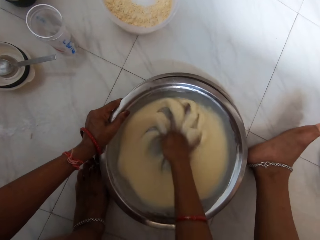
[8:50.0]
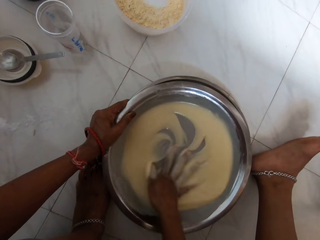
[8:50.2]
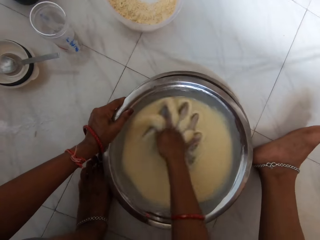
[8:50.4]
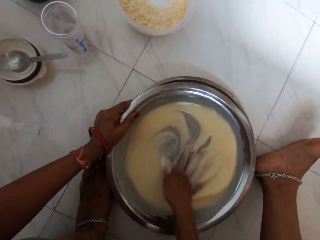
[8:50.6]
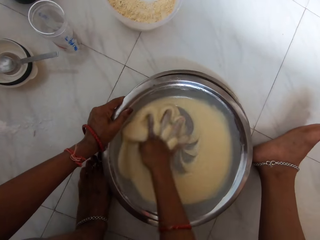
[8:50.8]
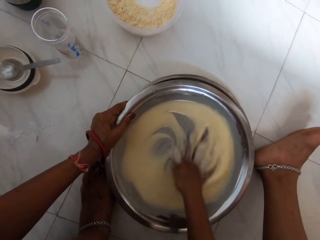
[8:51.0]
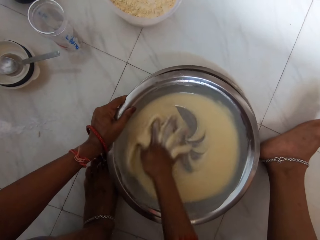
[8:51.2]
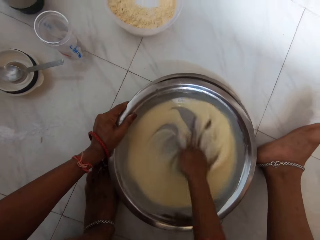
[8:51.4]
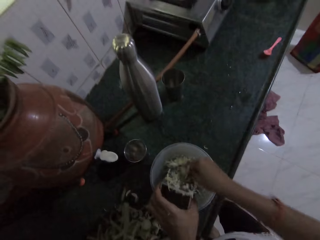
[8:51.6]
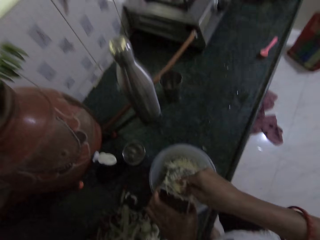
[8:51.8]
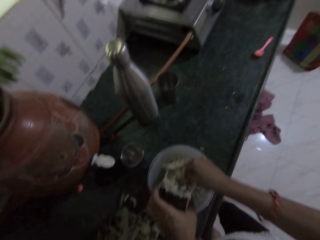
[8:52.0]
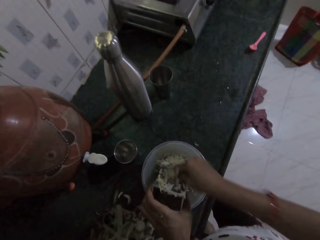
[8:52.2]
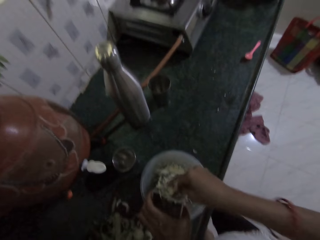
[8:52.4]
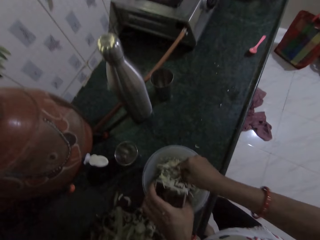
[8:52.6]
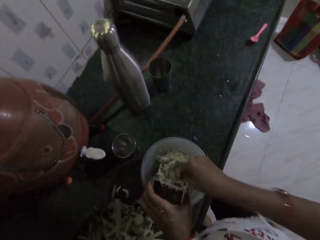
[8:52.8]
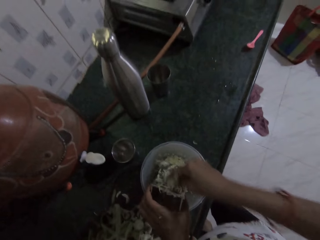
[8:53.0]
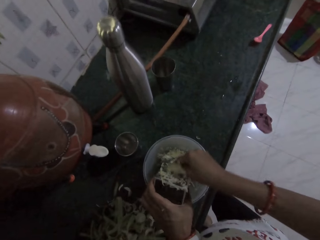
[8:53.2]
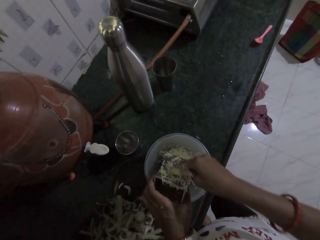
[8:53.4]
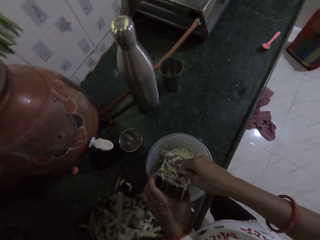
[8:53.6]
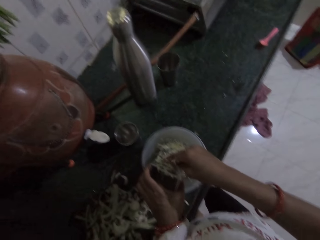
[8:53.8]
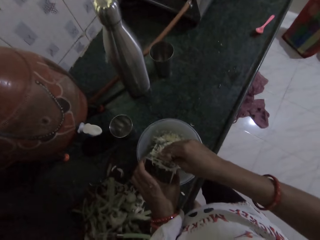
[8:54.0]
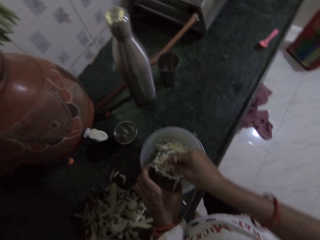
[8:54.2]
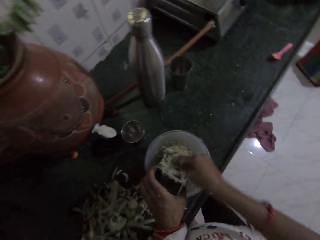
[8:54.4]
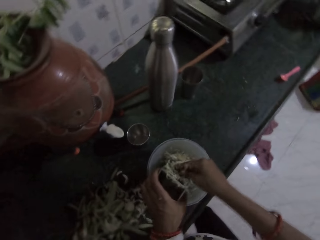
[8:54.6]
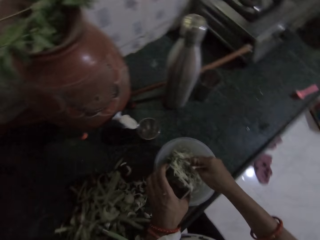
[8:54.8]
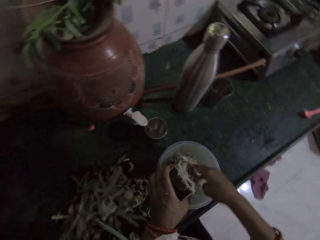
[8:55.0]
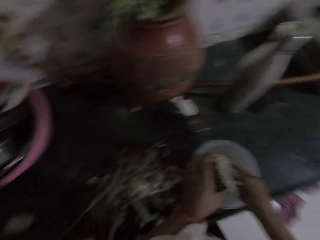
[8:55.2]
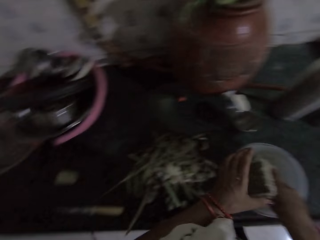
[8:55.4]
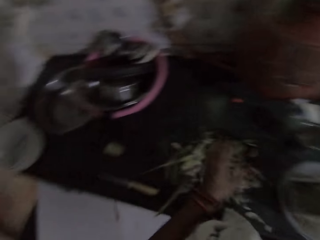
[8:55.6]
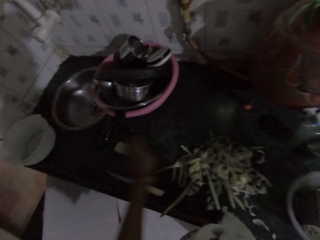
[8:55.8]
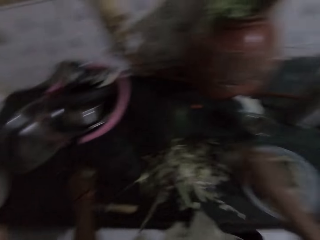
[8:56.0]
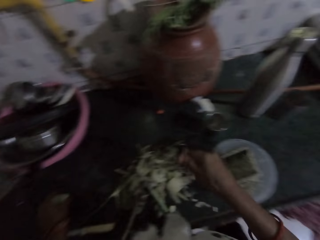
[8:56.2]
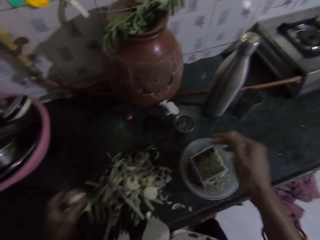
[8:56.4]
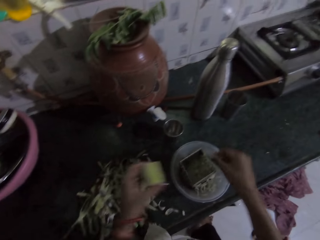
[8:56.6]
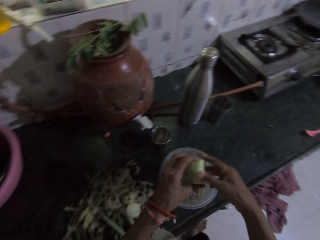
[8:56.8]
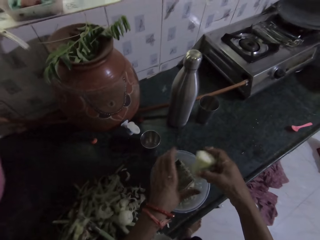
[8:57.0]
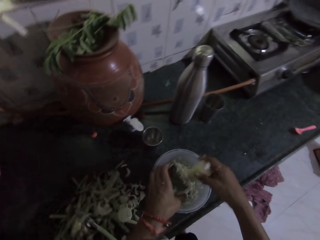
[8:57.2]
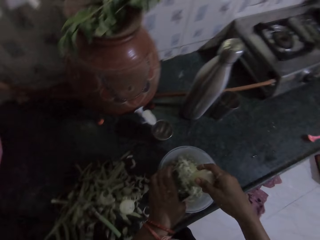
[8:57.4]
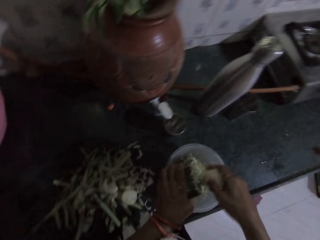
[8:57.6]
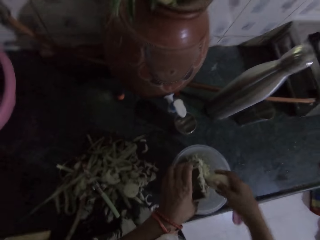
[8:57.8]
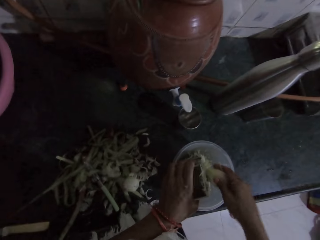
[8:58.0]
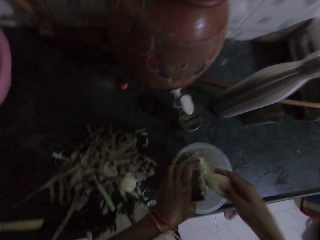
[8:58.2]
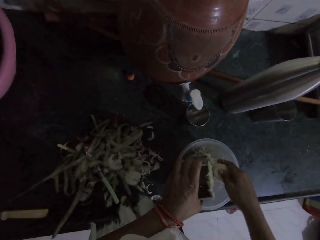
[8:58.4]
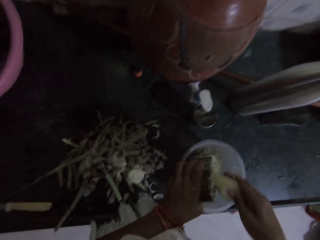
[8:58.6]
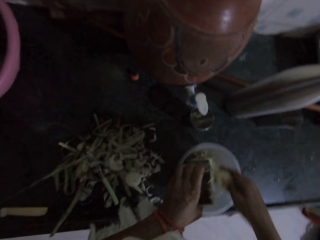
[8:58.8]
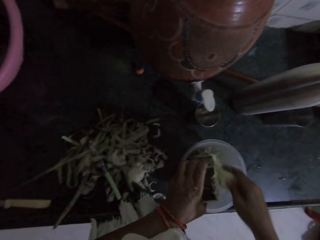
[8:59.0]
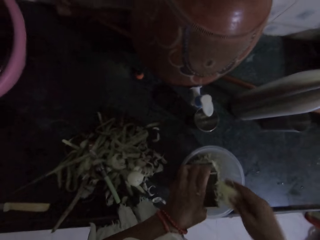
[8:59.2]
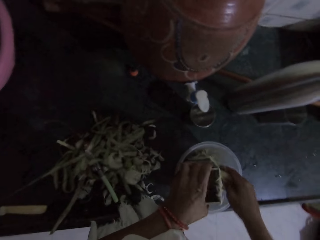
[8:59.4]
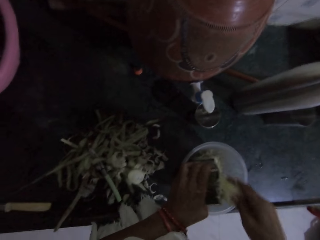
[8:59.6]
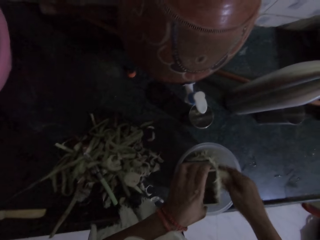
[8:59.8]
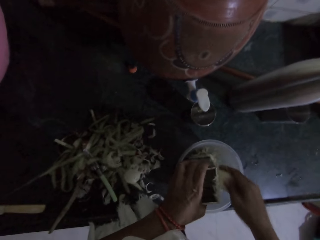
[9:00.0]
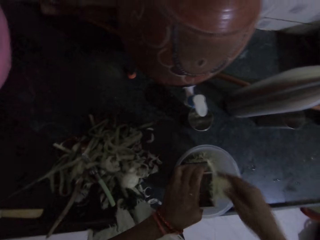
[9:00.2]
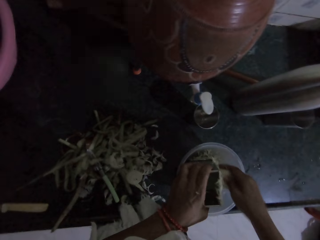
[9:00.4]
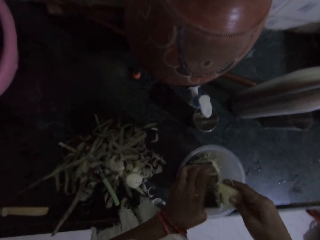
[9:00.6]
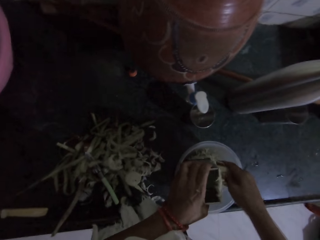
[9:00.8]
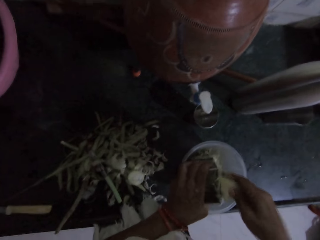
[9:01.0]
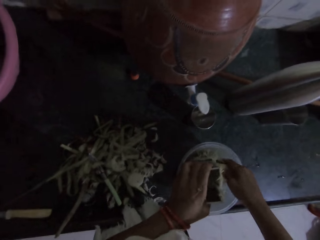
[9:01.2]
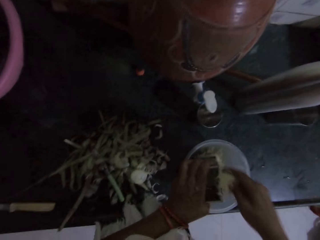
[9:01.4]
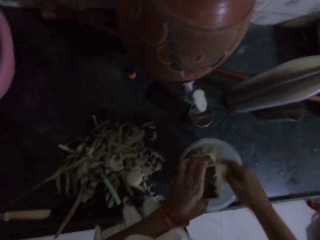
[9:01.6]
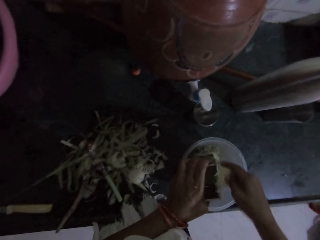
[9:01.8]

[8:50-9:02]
The camera wearer grates garlic with a grater on a kitchen countertop with her right hand. She picks up the garlic on the kitchen countertop with her left hand. She drops the garlic in her right hand on the kitchen countertop. She passes the garlic in her left hand to her right hand. She grates the garlic with the grater on the kitchen countertop.

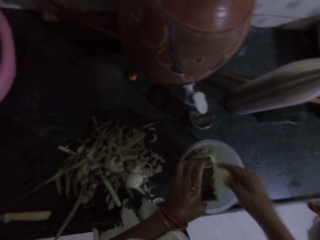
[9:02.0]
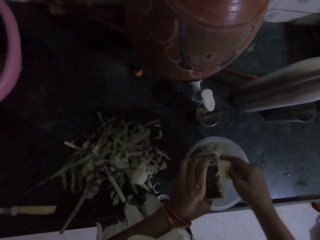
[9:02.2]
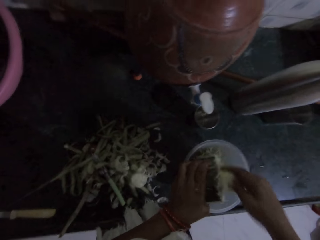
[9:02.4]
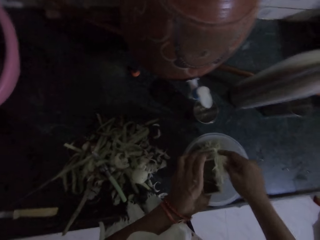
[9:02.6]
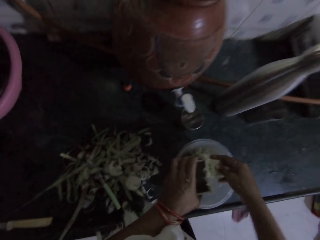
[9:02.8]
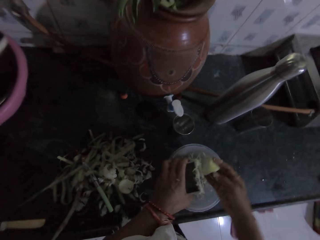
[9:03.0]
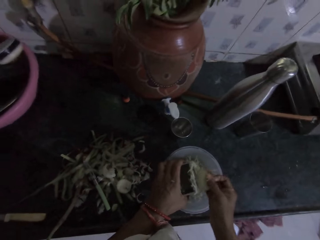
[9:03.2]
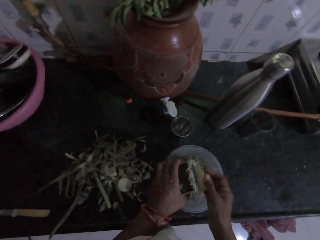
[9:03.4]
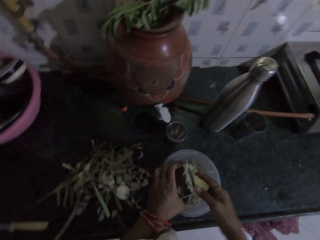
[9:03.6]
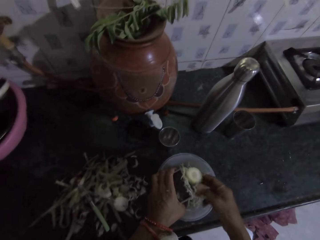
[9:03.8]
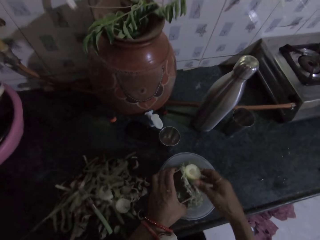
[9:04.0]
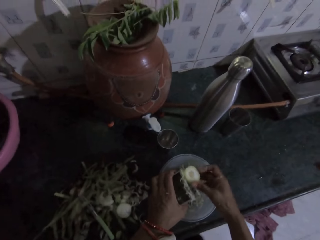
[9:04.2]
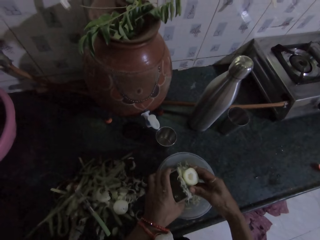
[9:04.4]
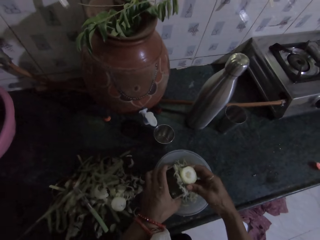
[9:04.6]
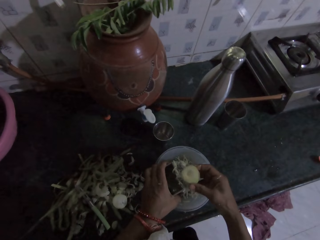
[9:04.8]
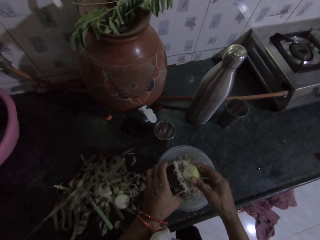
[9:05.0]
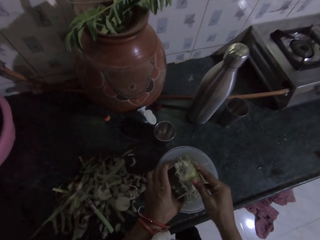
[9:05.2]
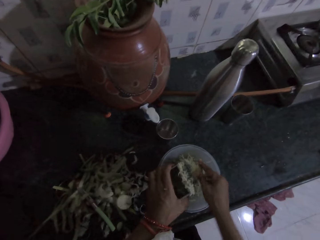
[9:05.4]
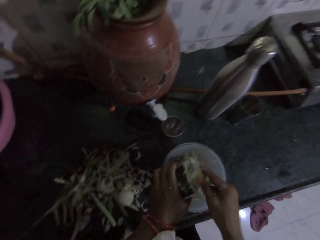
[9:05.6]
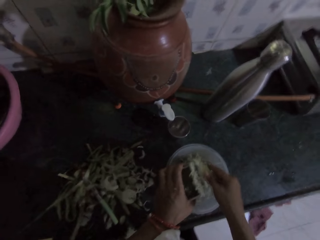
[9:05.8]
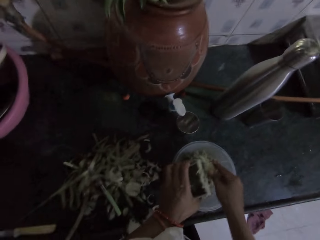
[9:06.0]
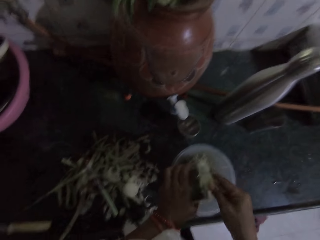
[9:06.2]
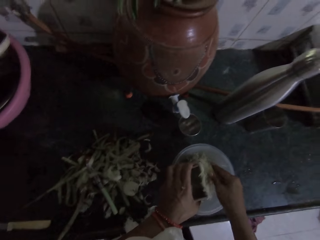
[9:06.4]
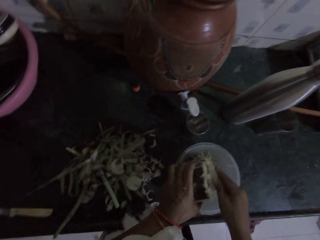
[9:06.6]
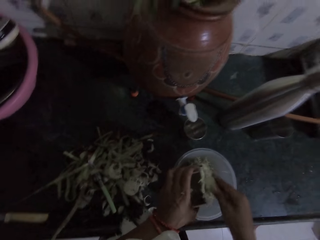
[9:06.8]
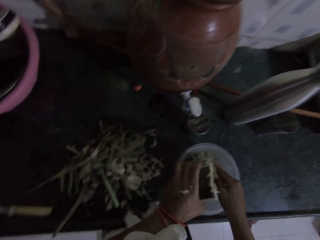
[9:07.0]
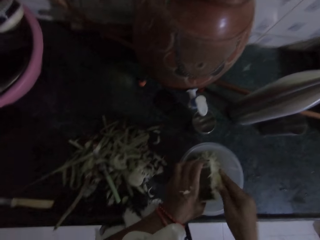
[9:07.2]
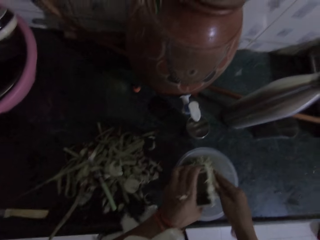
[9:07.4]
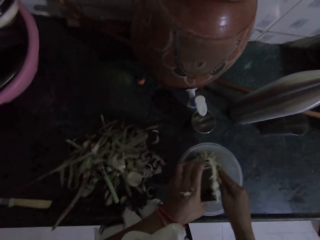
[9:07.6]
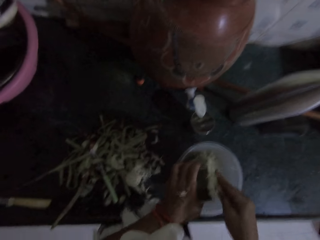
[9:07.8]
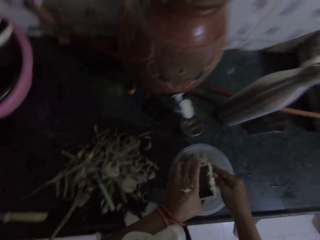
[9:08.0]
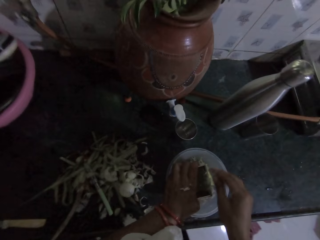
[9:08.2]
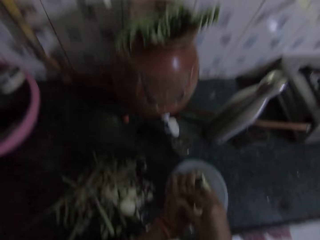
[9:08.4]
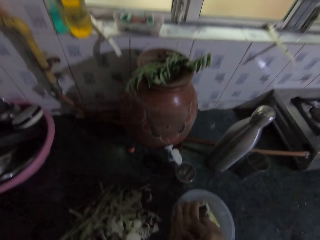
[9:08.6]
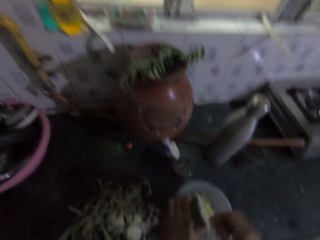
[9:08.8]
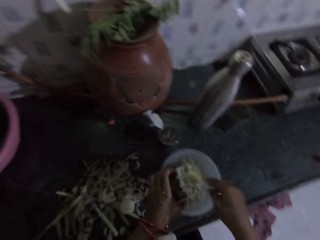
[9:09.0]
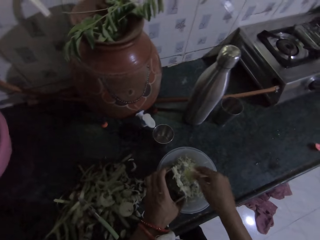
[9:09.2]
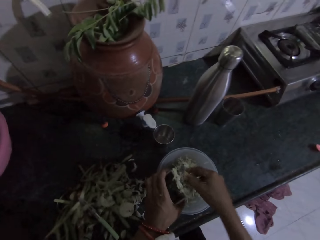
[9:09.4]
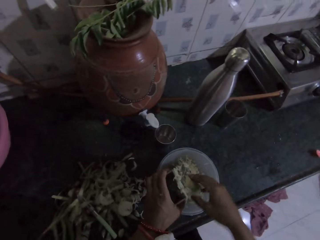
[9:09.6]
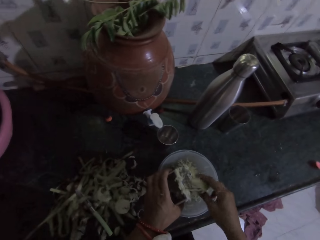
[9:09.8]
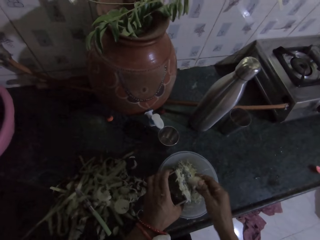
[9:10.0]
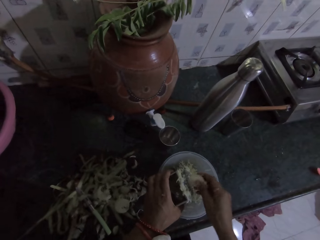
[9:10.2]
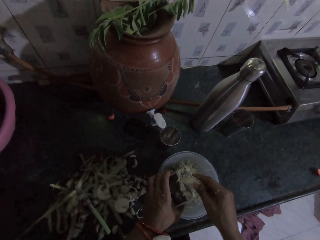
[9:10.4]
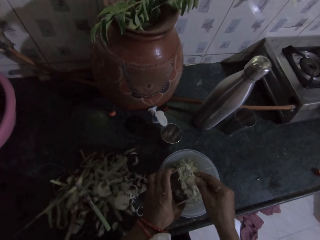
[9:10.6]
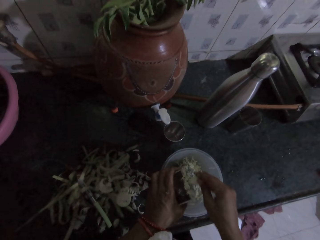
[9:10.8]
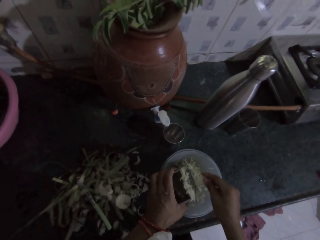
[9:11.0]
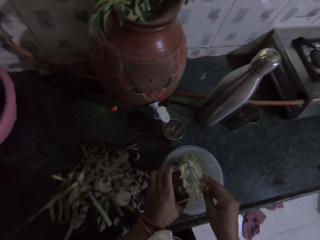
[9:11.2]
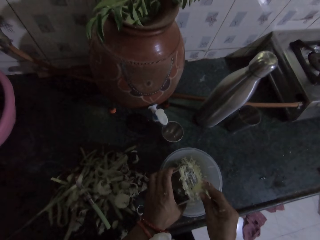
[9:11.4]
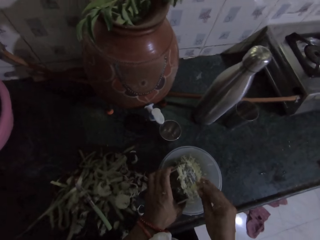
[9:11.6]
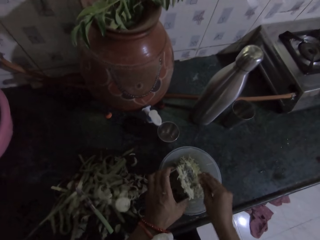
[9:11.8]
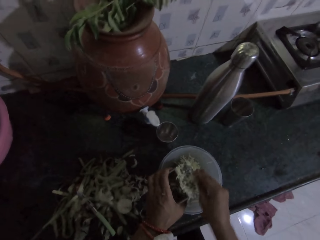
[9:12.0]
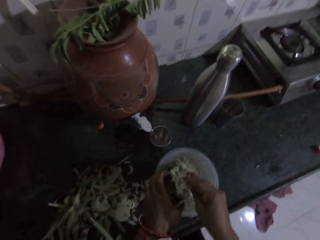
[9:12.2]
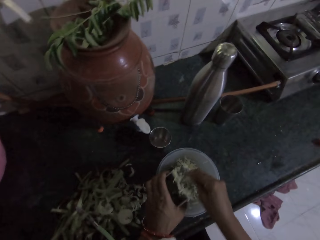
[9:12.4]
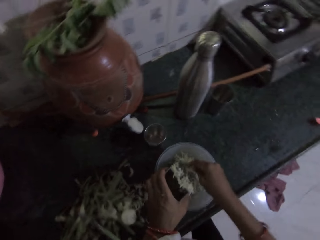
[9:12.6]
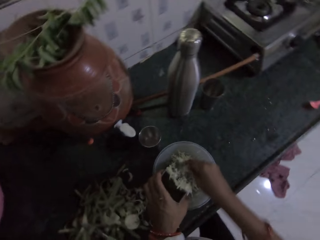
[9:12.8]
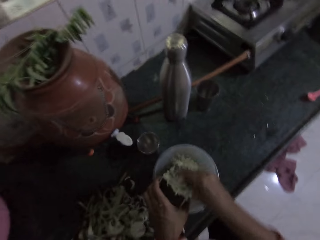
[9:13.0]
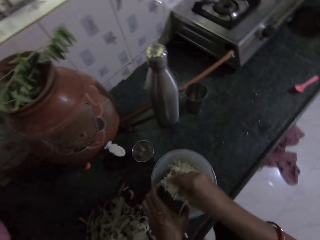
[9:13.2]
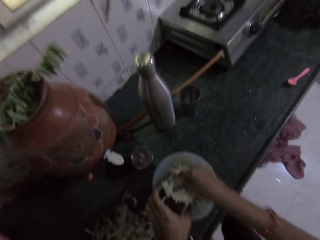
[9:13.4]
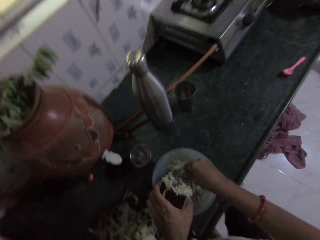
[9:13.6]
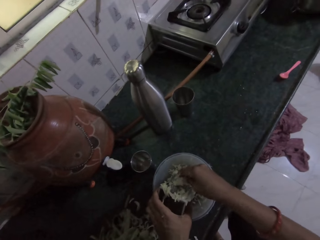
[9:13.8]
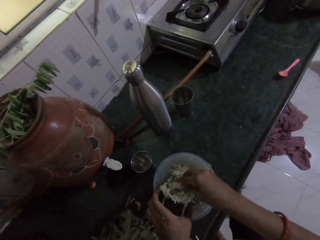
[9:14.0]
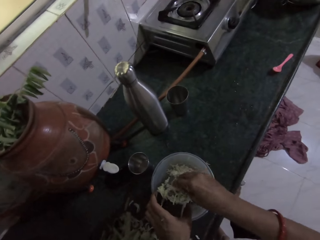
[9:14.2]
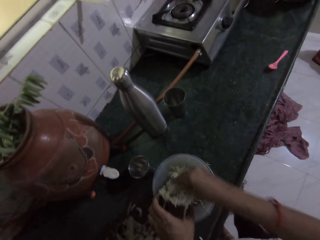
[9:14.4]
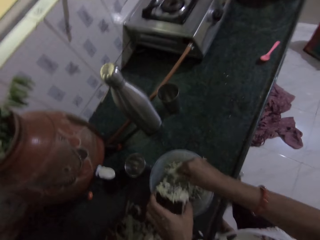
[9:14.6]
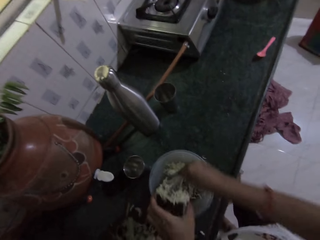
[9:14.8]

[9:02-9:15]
The camera wearer removes garlic on her left hand with her right hand. She grates the garlic with a grater on a kitchen countertop with her right hand.
